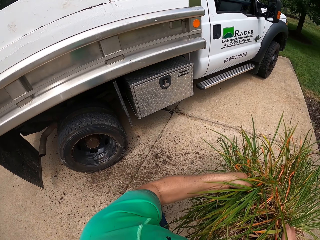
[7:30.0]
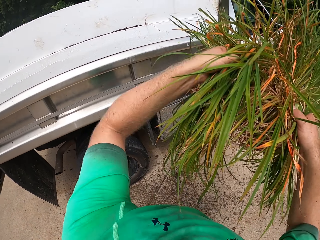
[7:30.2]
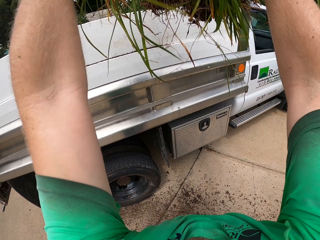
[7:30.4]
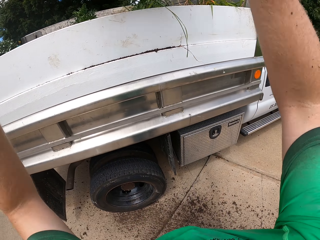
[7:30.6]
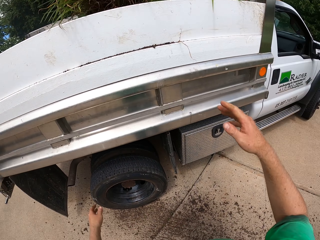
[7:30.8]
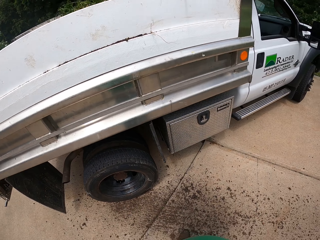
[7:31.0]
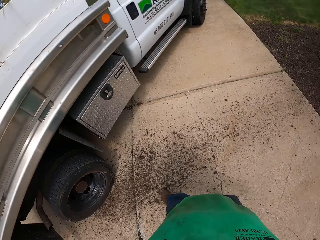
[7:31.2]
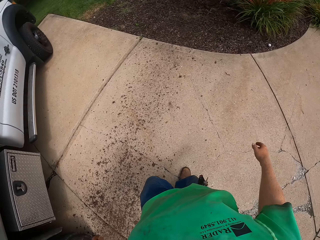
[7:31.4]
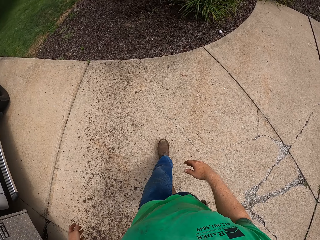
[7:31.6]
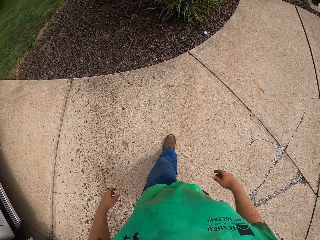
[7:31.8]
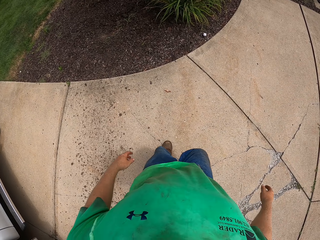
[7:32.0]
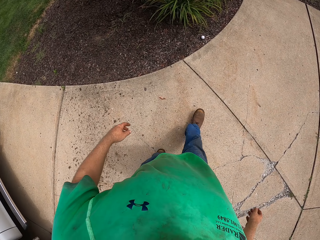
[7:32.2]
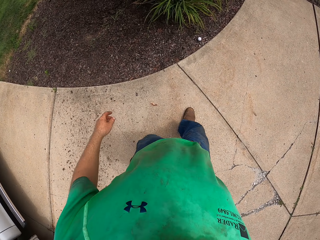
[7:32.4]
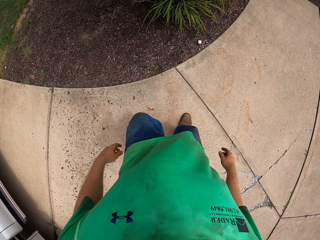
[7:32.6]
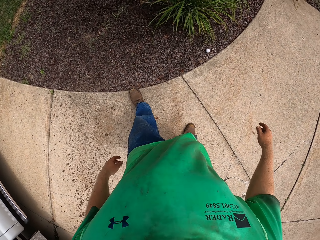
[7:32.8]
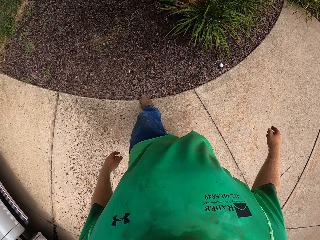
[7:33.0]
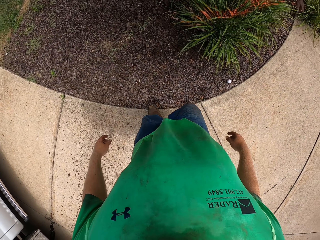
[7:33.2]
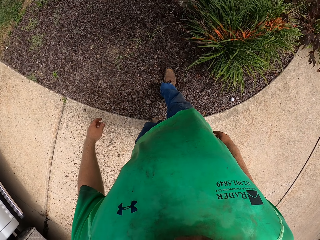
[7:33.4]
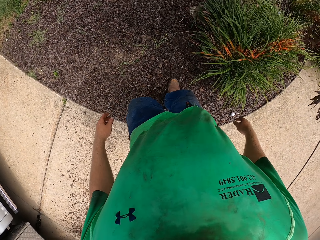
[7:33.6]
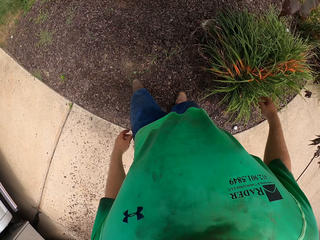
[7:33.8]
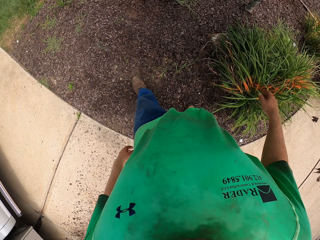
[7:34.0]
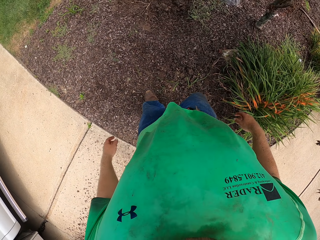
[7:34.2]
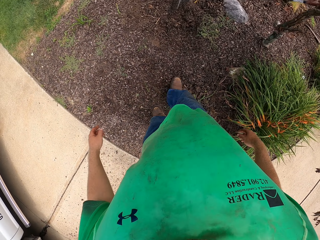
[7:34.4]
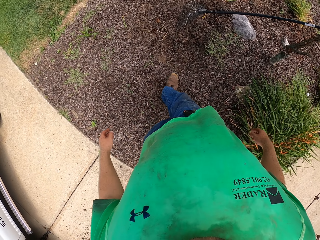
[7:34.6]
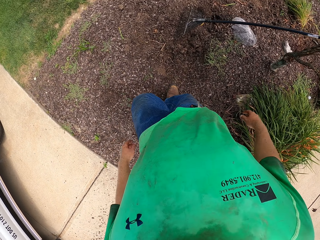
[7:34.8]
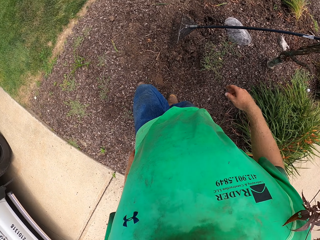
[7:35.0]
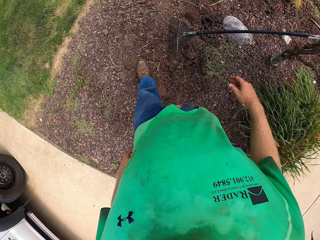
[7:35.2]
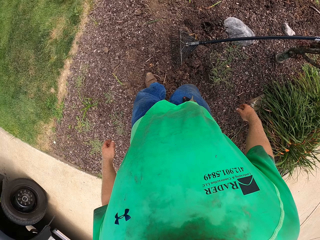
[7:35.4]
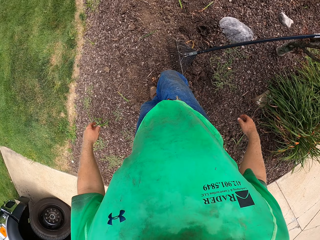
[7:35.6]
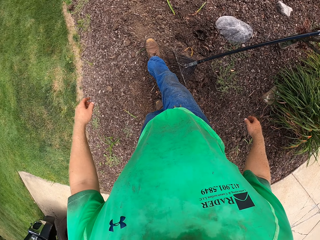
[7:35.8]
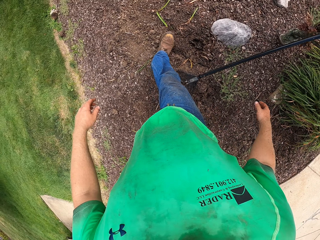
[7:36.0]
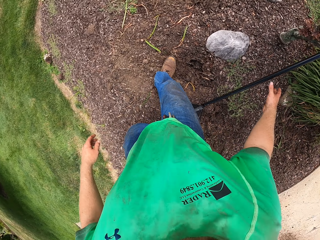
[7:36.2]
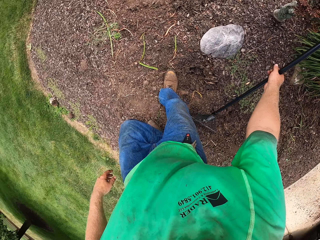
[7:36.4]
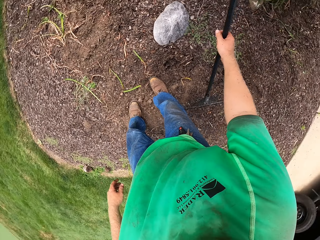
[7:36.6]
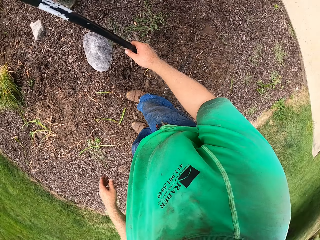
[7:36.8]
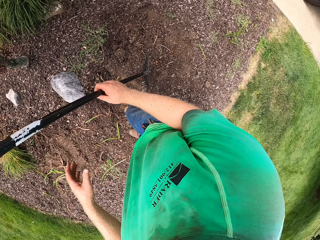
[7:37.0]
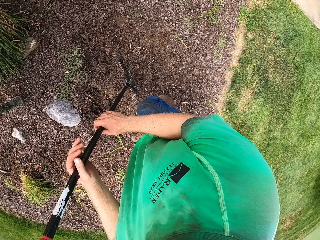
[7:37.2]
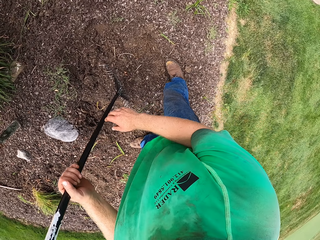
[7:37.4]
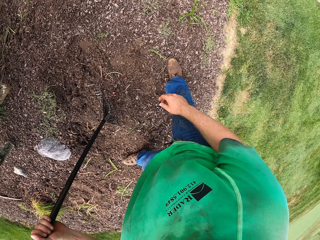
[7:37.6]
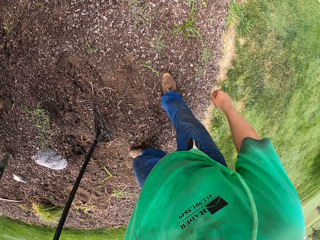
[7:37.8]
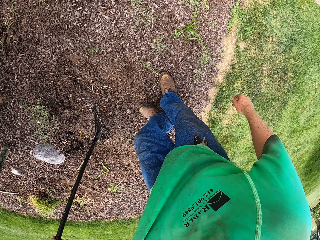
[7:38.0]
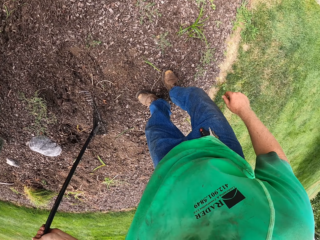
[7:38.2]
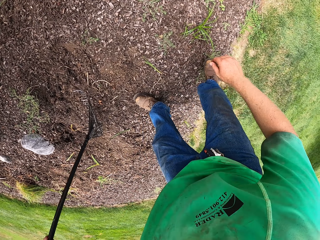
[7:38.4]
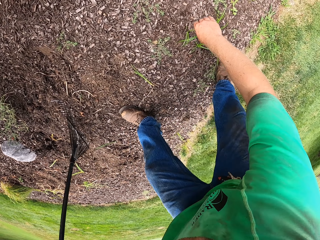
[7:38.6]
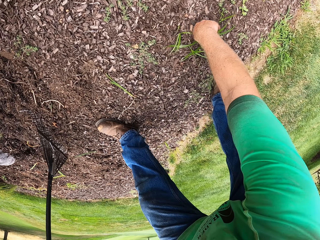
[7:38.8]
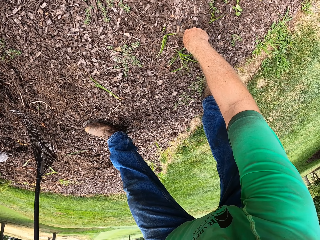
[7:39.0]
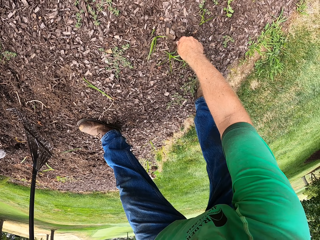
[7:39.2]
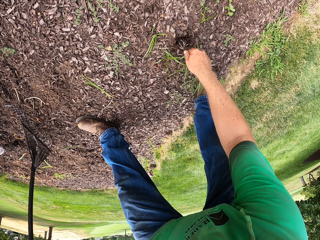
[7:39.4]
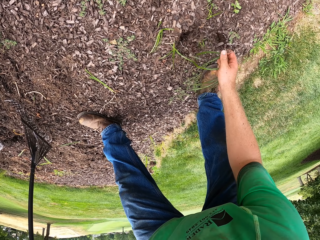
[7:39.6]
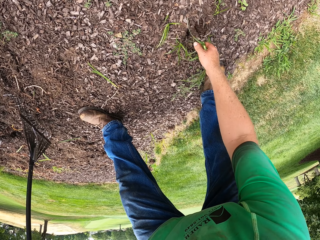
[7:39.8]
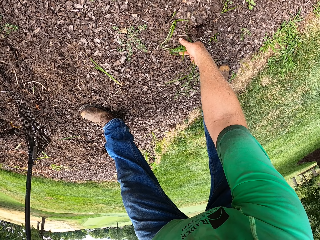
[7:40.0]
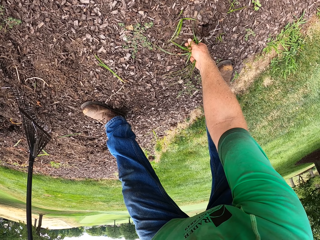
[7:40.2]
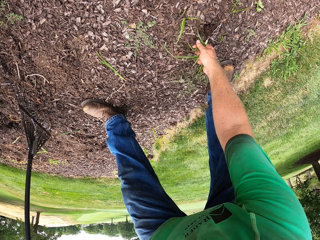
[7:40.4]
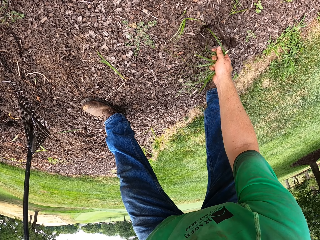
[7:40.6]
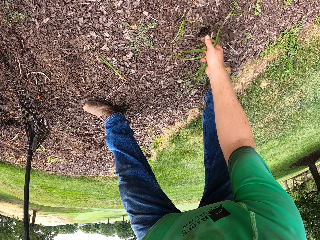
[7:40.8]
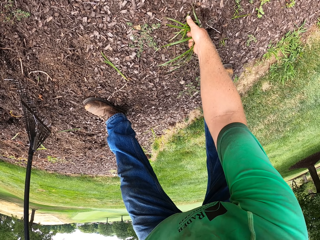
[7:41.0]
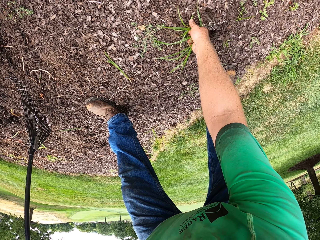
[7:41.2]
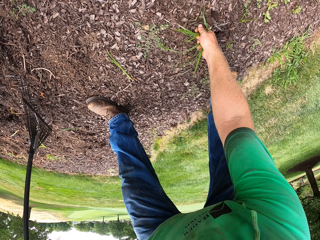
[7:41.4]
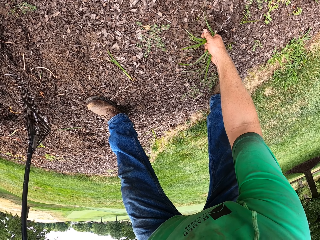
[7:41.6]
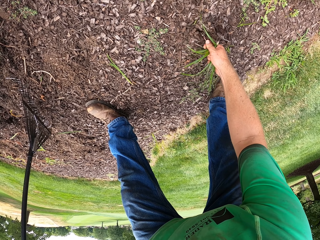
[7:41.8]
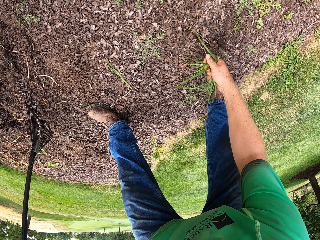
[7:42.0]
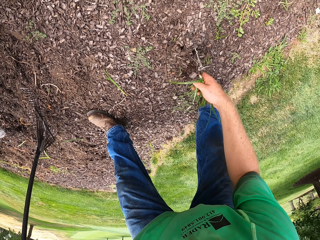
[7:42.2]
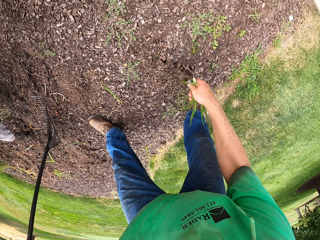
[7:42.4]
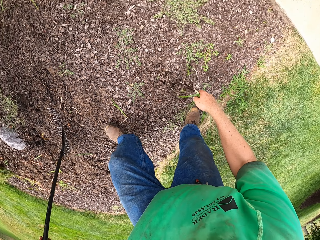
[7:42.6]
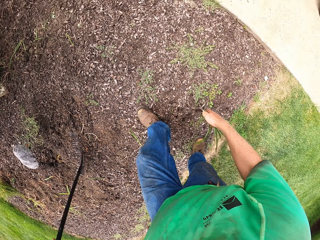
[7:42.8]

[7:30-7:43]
The camera wearer loads the plants in both hands in the truck. He picks up the rake beside the tree with his right hand. He passes the rake from his right hand to his left hand. He uproots the weeds from the ground with his right hand.

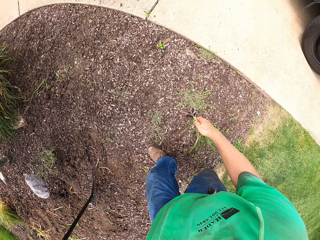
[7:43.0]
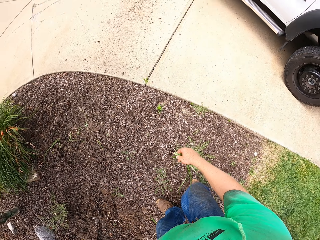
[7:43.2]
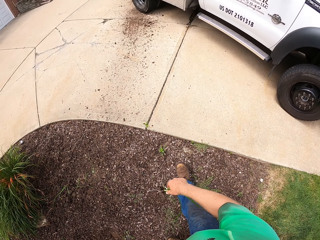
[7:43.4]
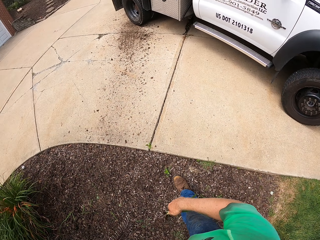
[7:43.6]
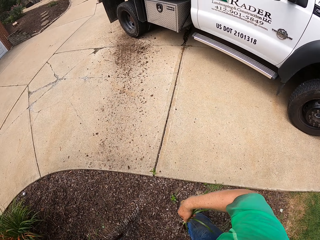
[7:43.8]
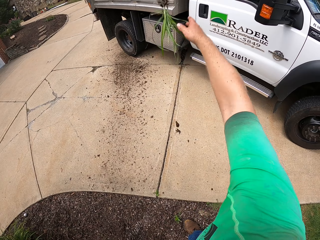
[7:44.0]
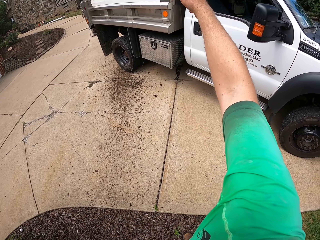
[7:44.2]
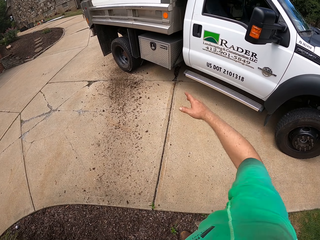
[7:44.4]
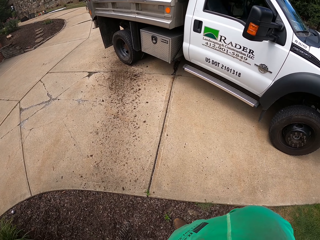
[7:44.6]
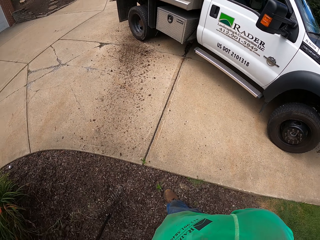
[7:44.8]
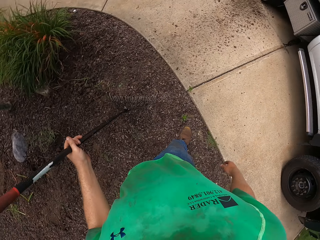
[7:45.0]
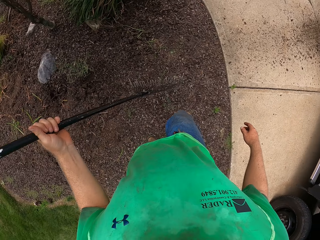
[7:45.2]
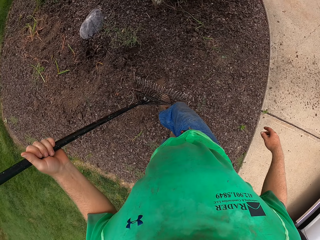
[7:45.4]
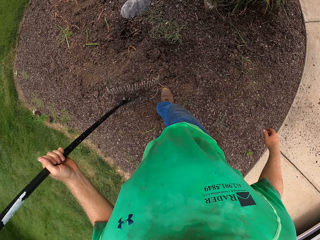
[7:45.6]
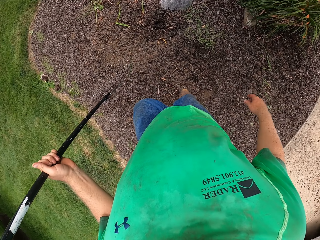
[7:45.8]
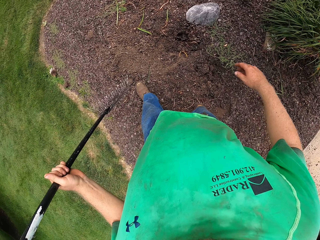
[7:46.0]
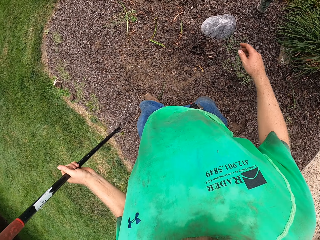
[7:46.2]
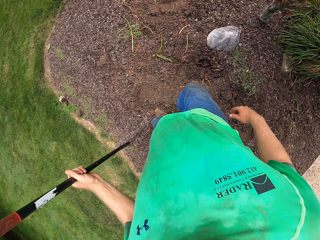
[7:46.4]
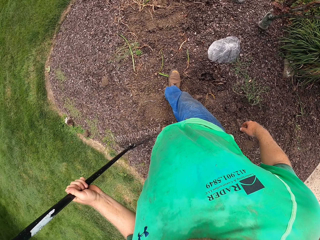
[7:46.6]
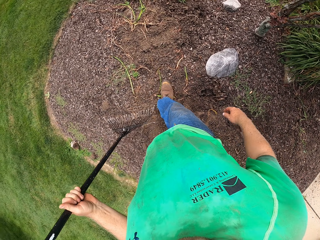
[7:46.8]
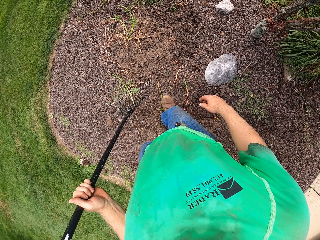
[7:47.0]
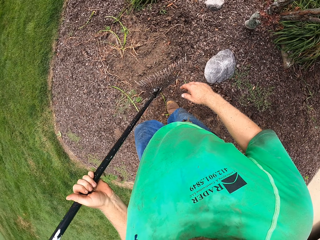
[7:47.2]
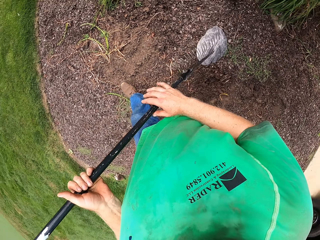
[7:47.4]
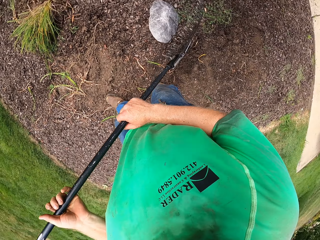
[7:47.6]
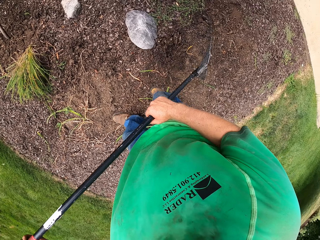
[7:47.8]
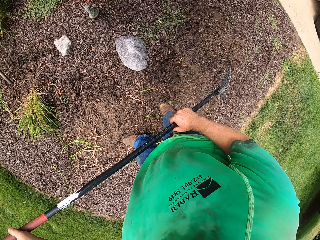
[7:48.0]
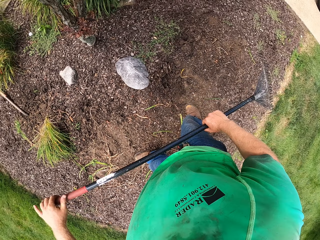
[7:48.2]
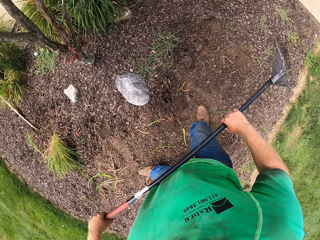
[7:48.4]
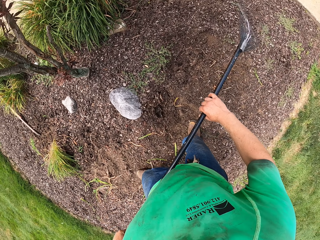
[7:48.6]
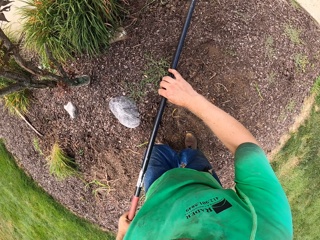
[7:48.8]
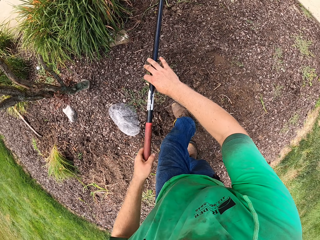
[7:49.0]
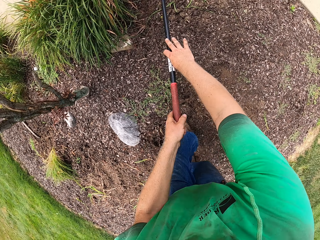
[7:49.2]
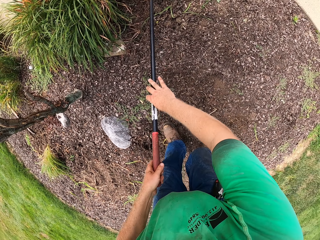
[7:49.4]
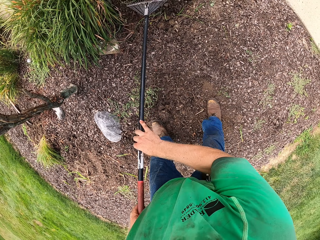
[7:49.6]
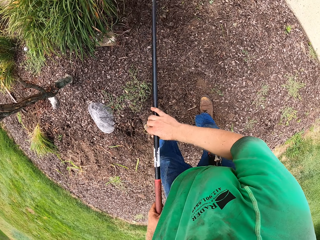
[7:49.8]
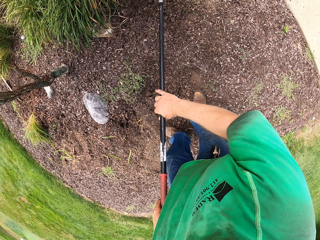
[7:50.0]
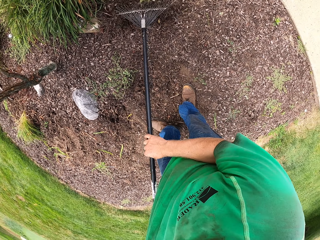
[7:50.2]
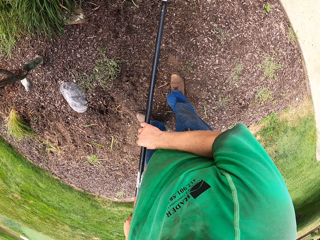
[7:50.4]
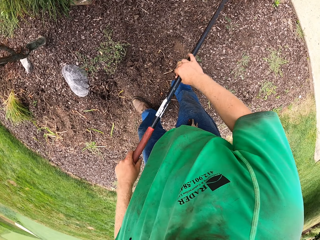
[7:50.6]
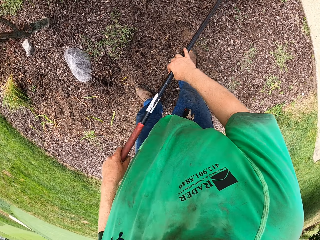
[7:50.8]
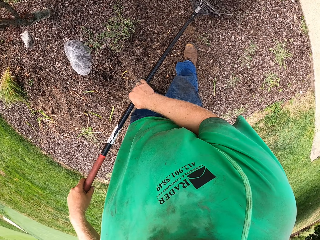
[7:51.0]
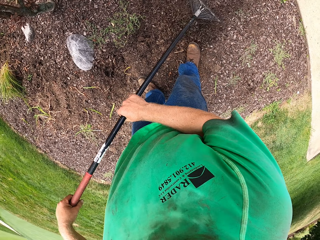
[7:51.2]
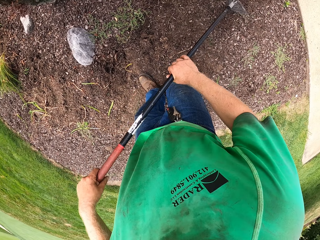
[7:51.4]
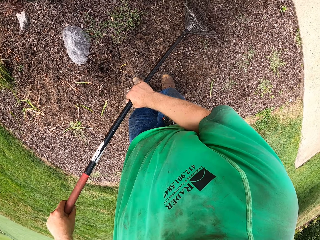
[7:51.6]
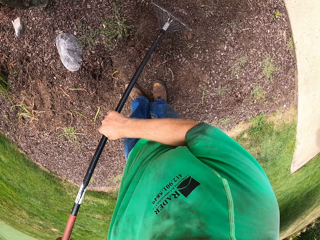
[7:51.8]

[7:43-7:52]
The camera wearer loads the plants in his right hand in the truck. He holds the rake in both hands. He rakes the ground with the rake in both hands. He gathers the weeds together with the rake.
